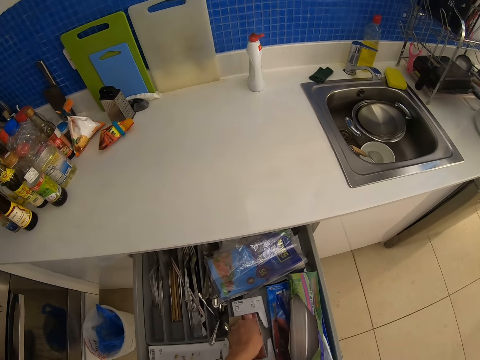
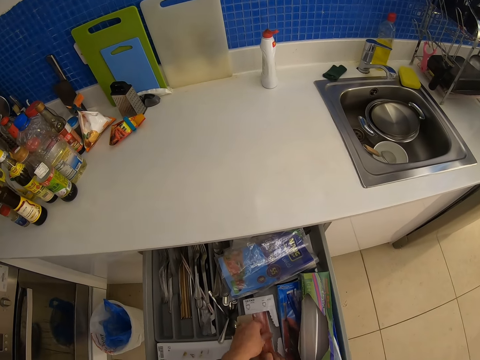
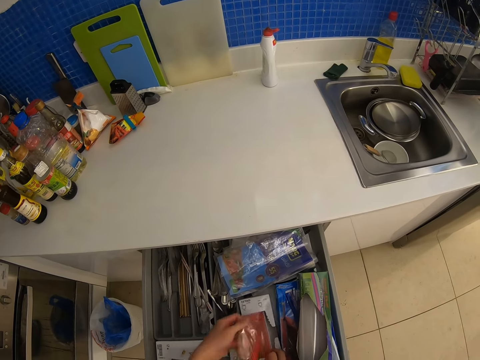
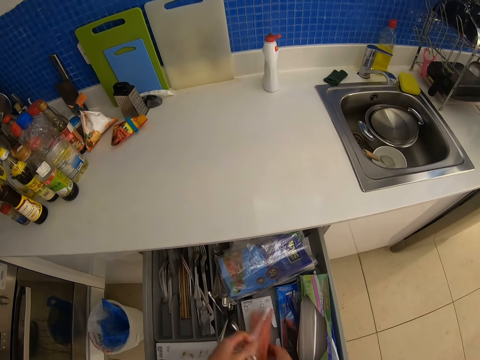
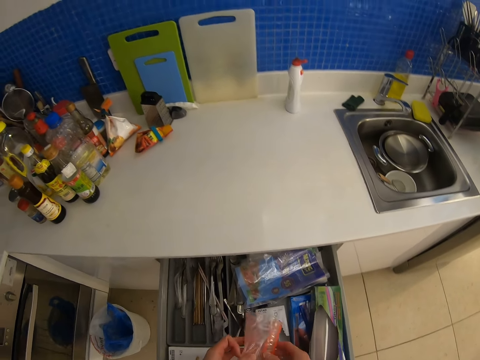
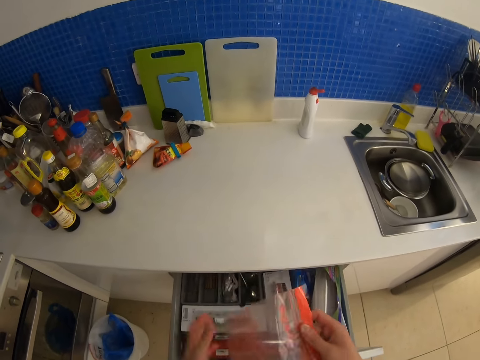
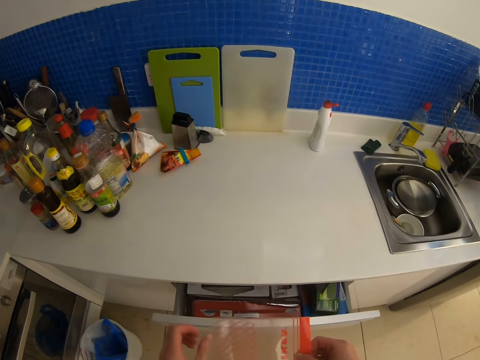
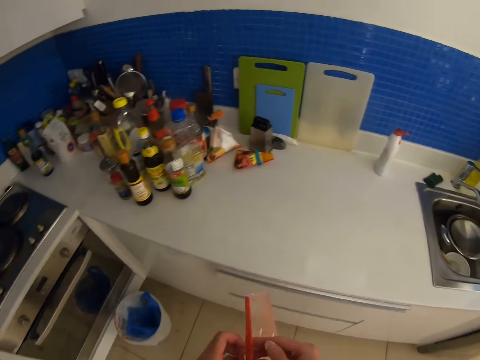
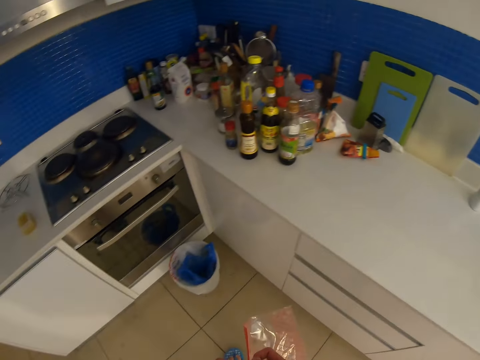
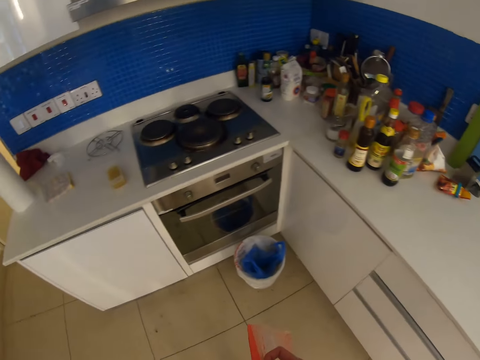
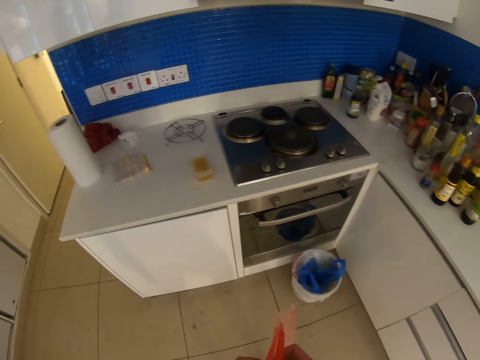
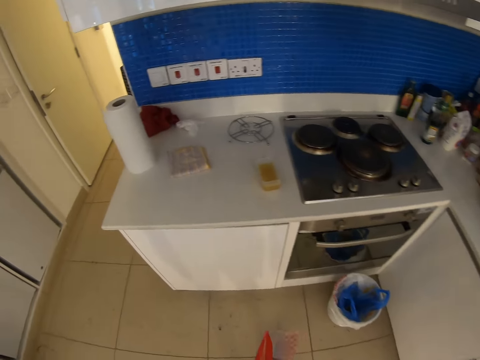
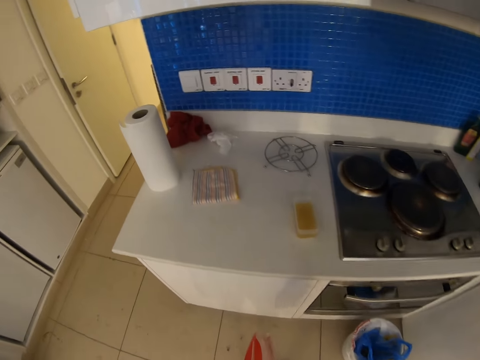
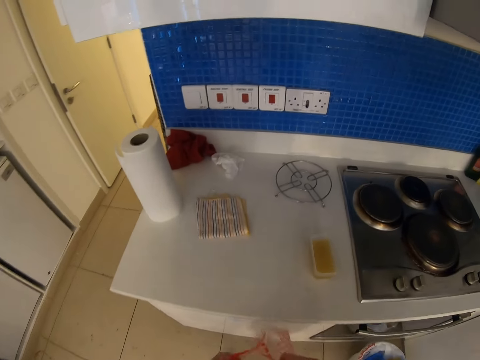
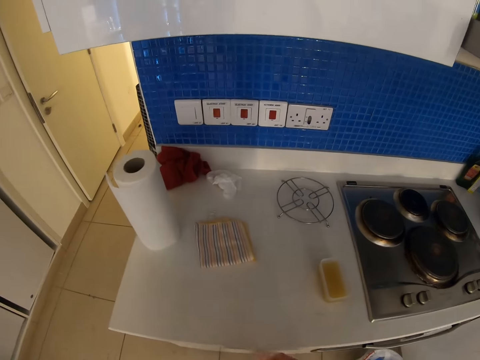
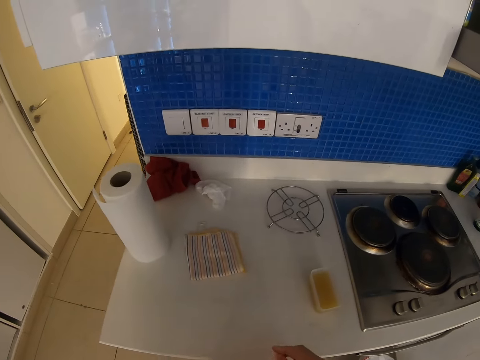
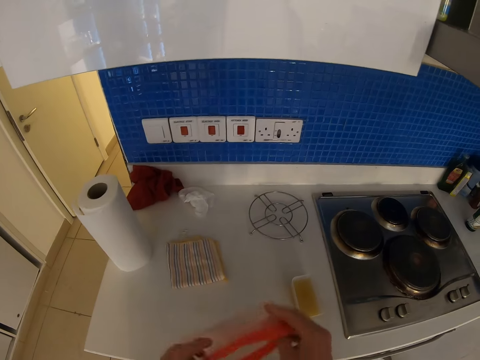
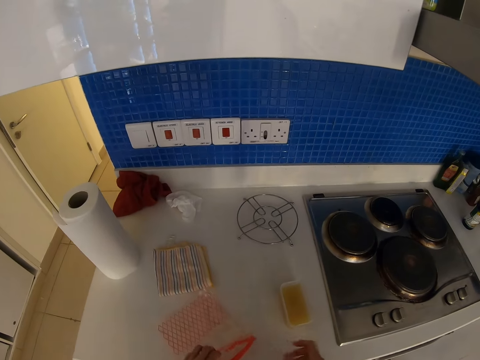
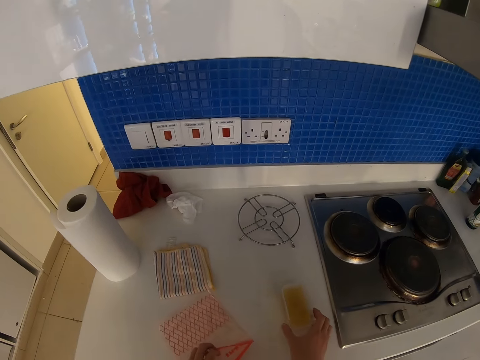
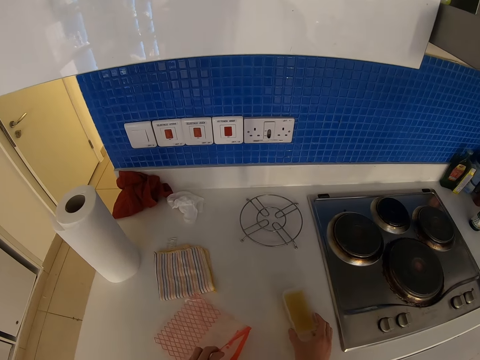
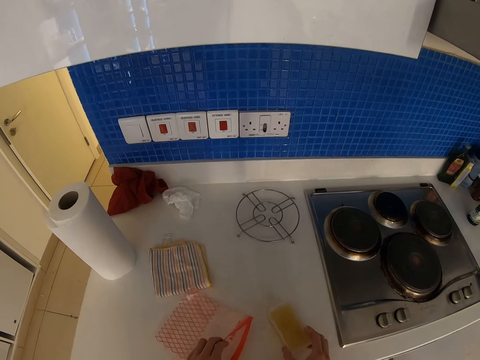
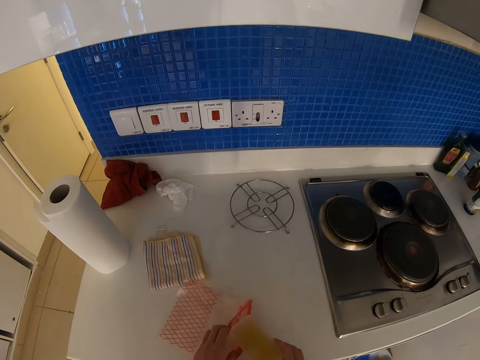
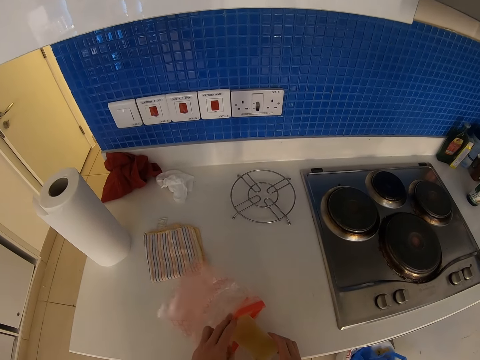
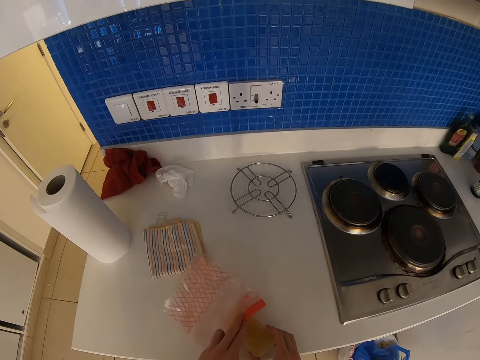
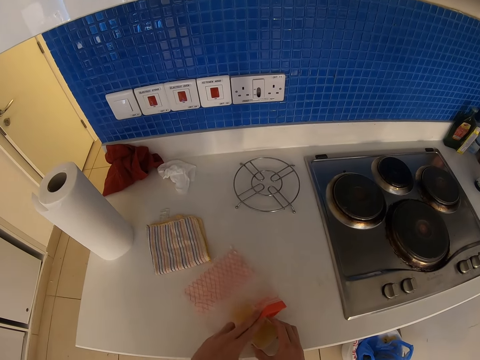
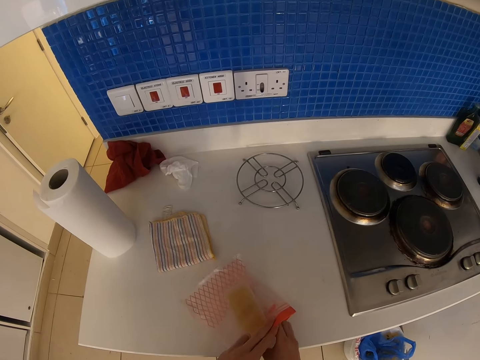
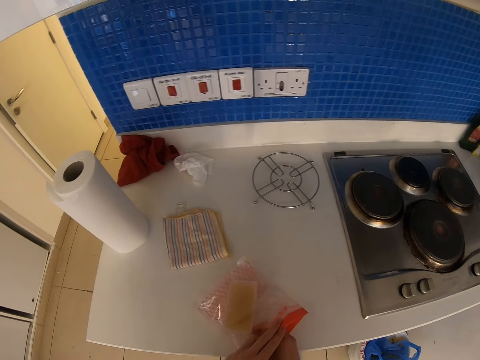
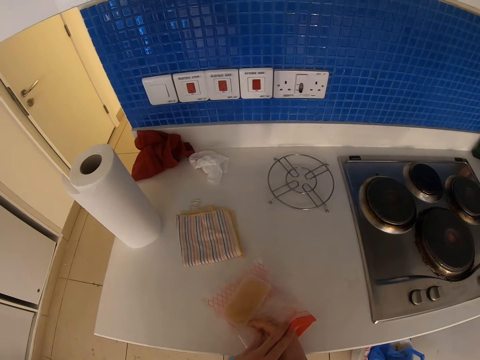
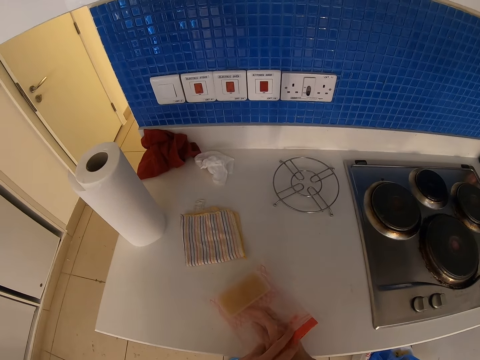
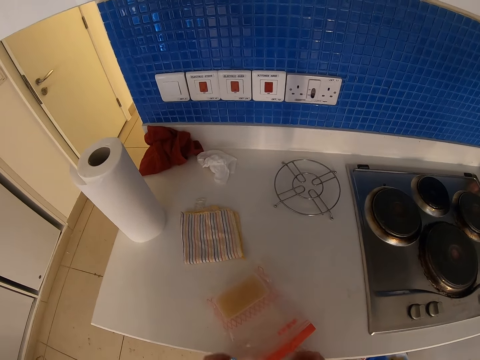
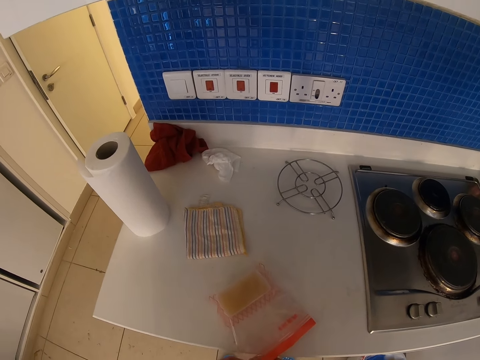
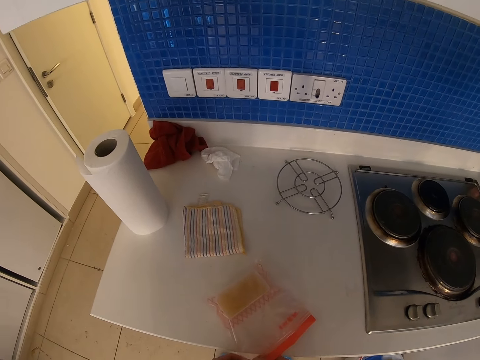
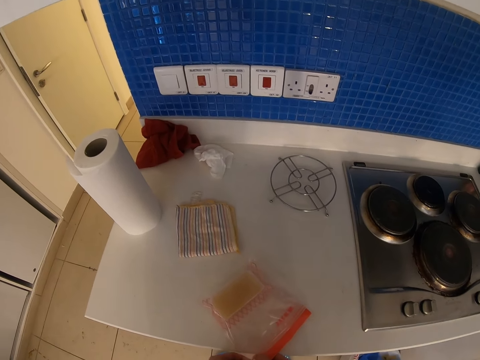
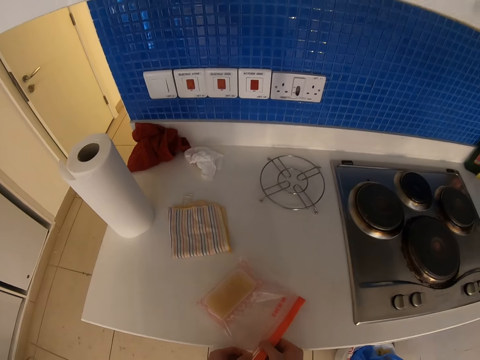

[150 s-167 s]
The camera wearer picks up a packing bag. They put butter in the packing bag.

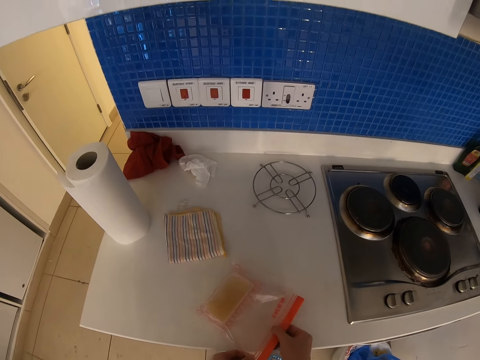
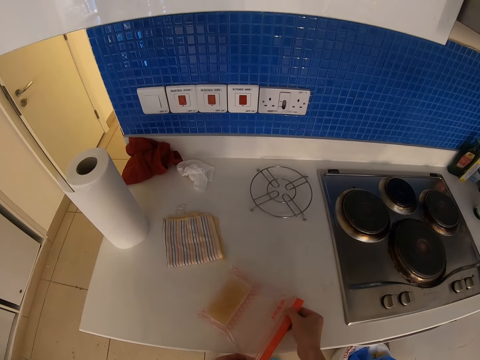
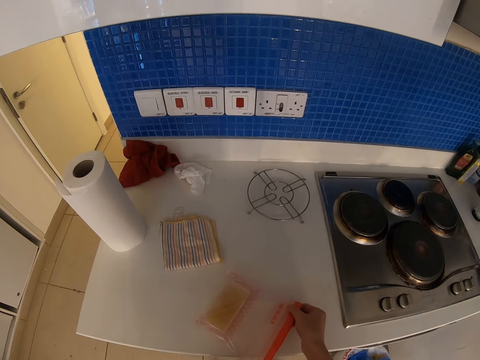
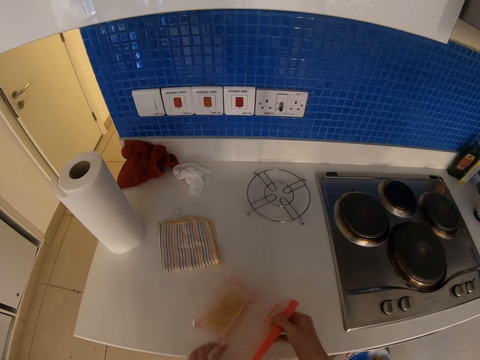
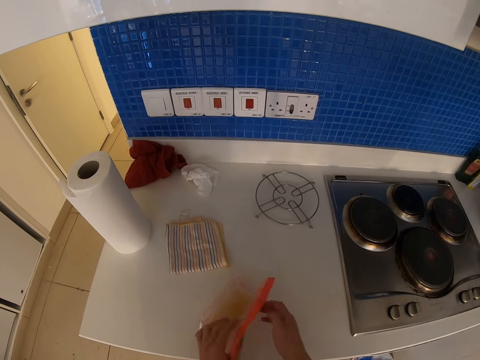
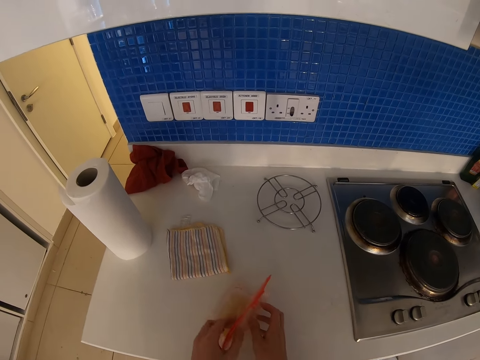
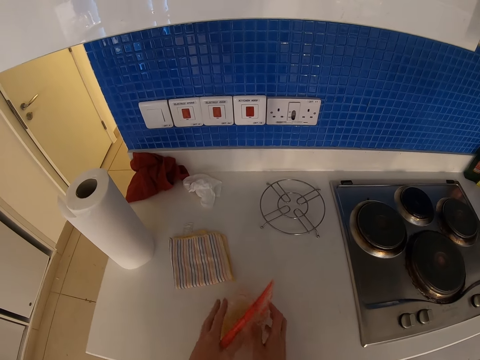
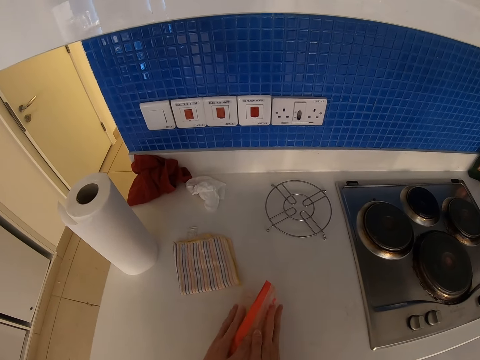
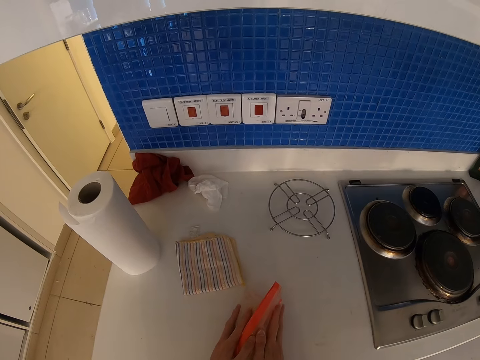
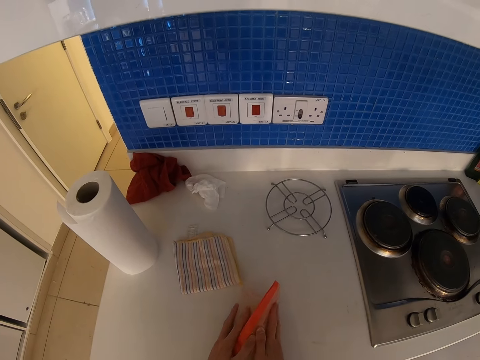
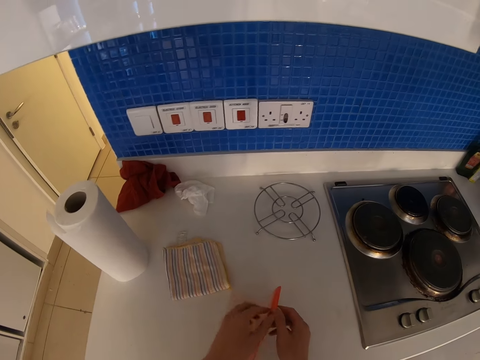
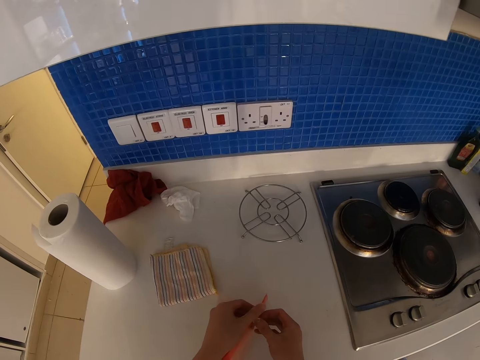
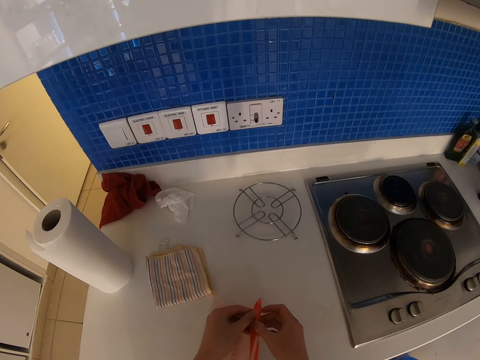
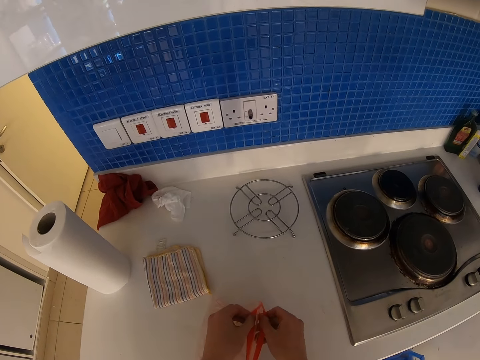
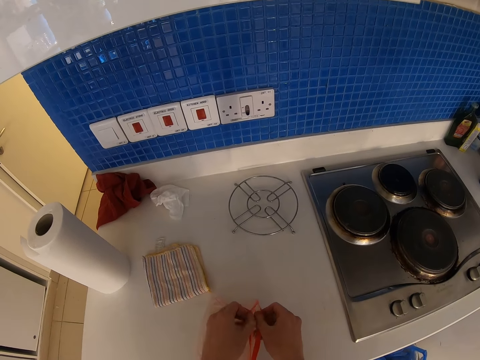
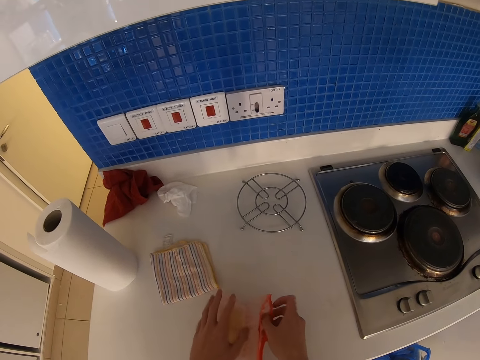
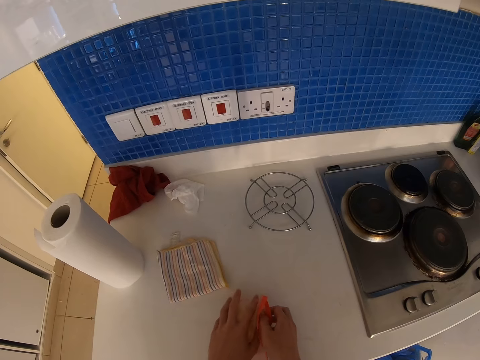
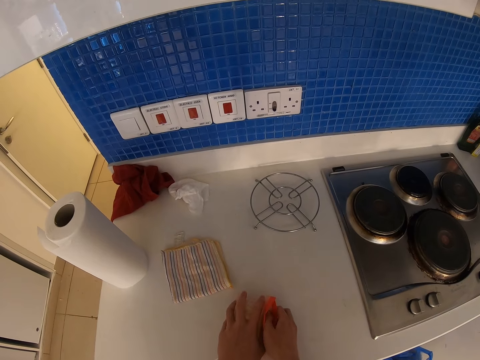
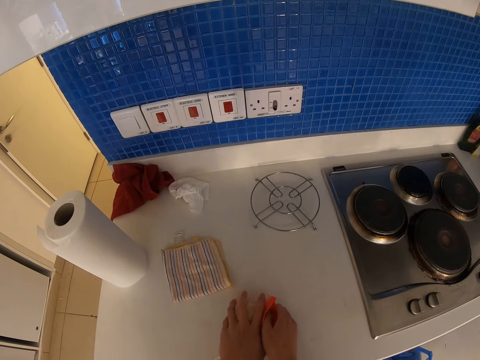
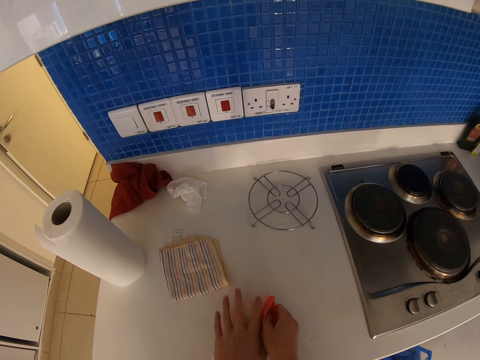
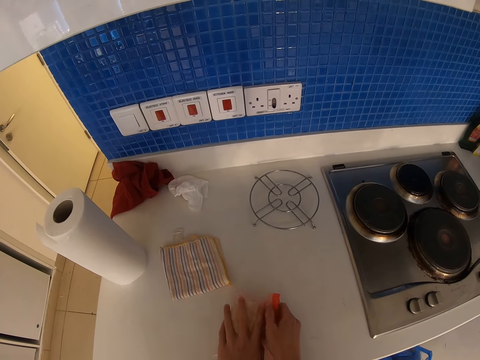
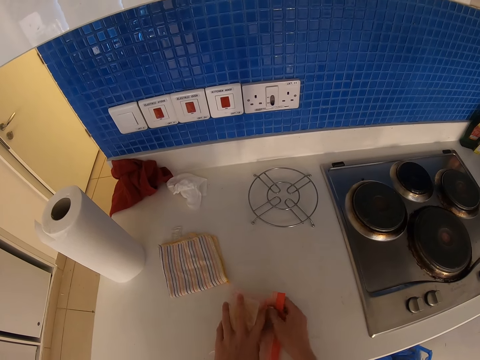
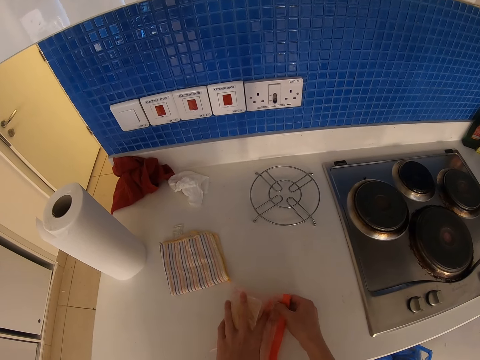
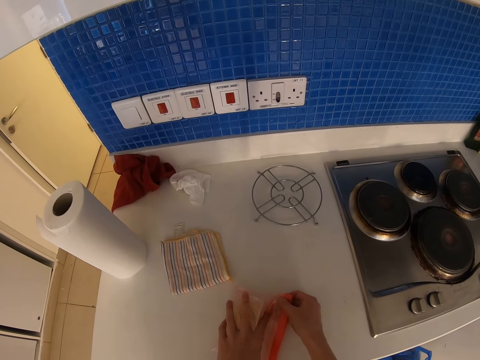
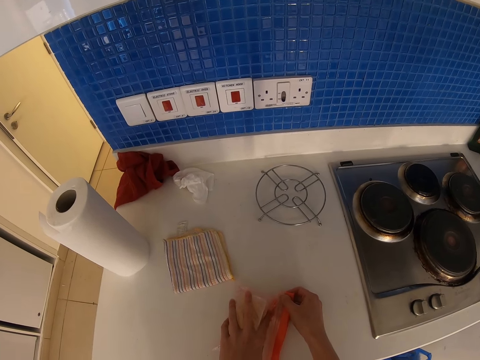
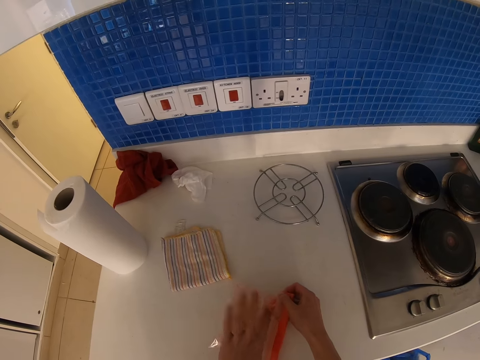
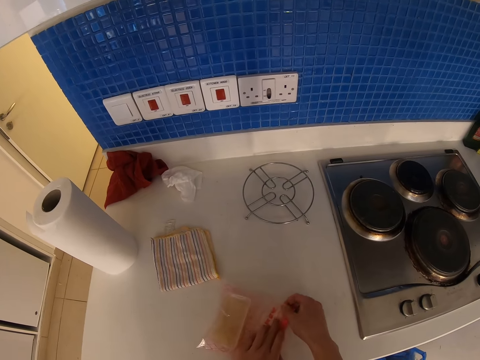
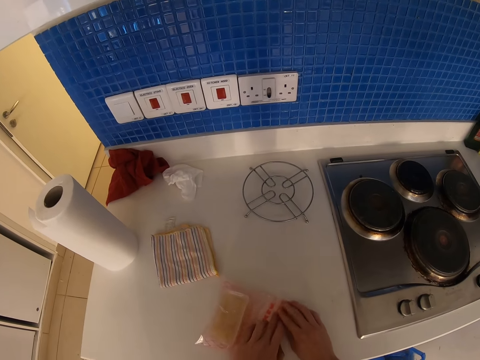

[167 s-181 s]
The camera wearer closes the poly bag.
